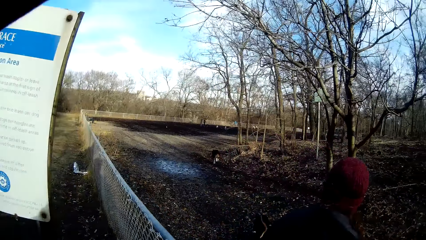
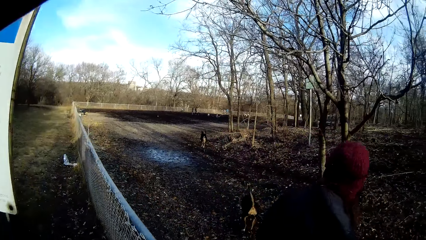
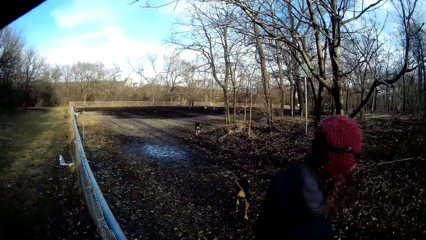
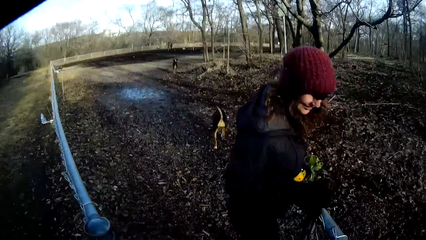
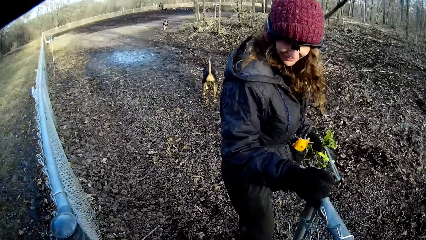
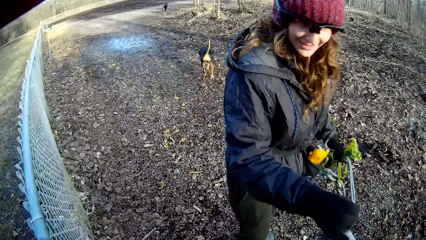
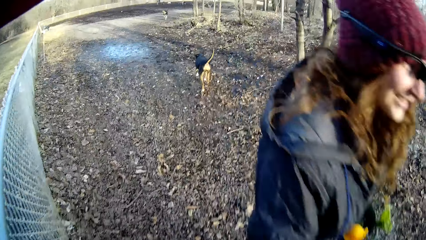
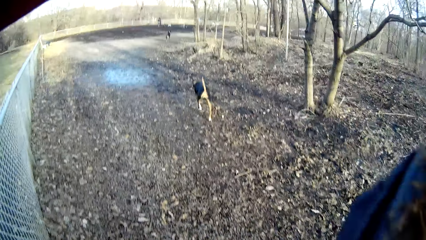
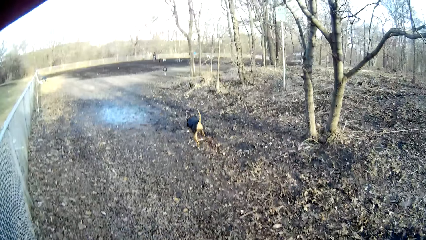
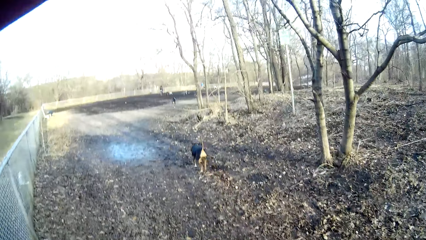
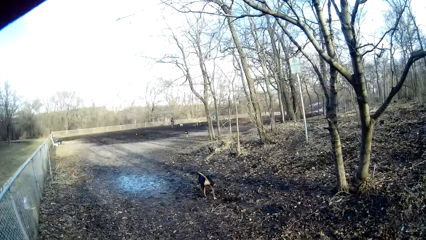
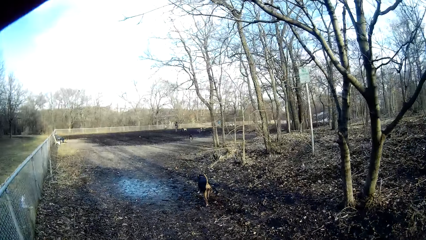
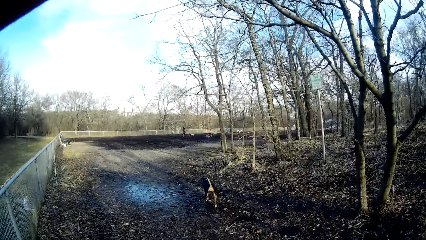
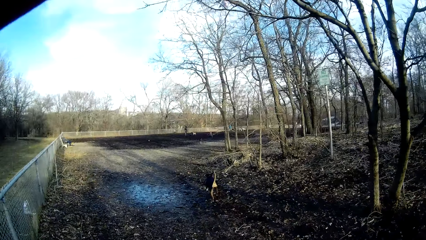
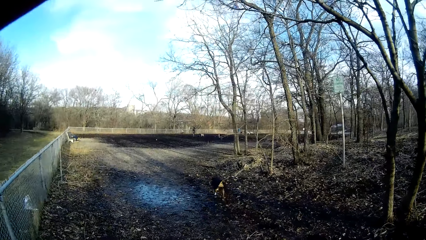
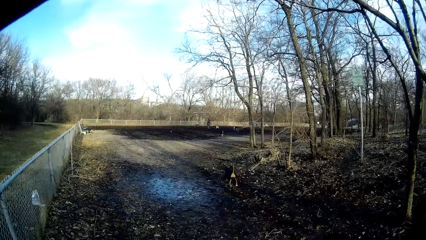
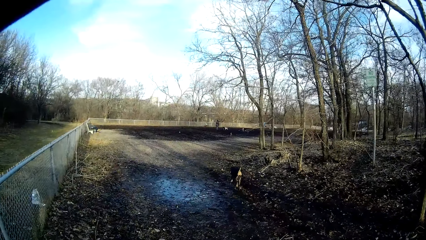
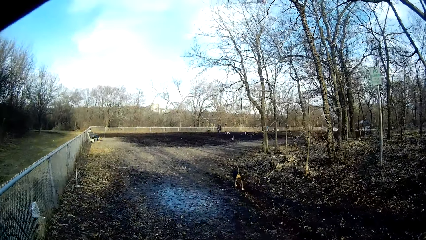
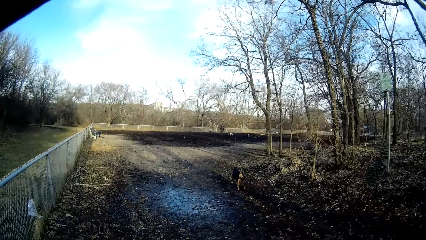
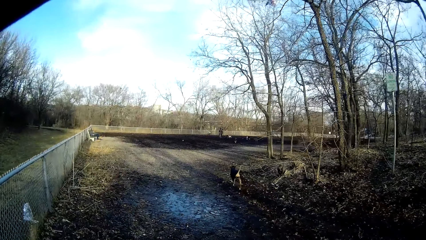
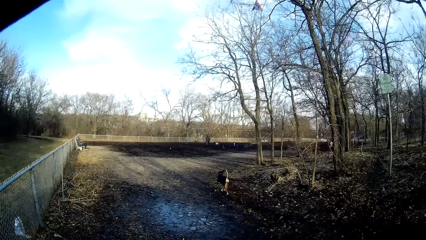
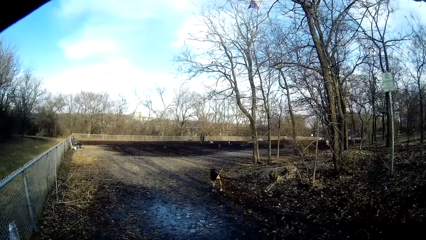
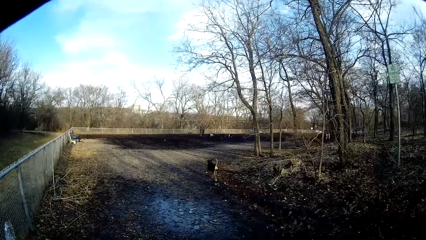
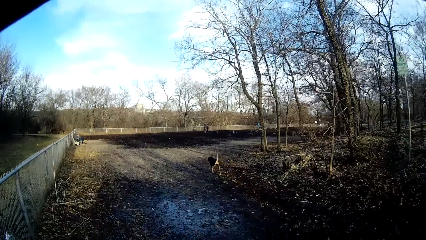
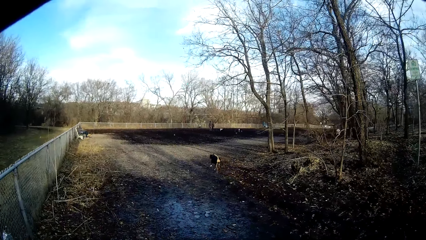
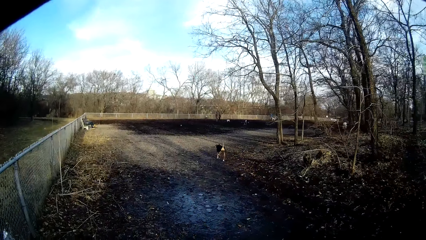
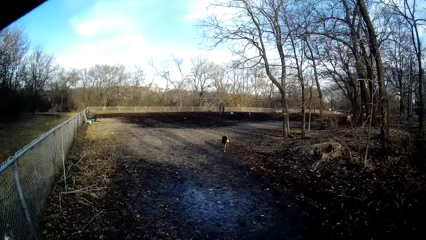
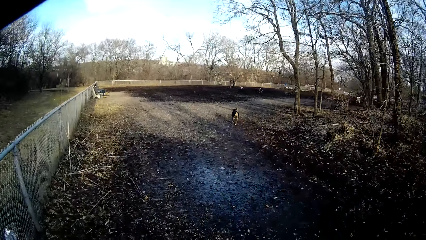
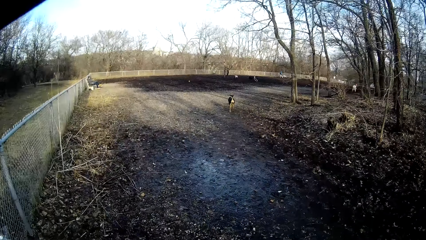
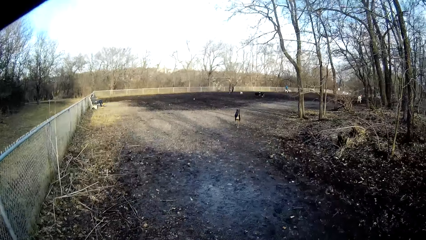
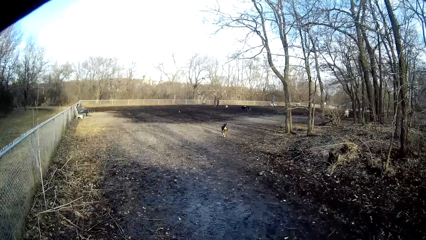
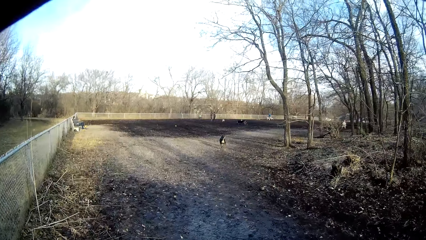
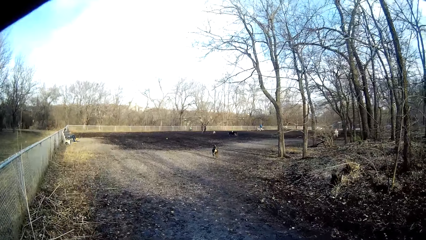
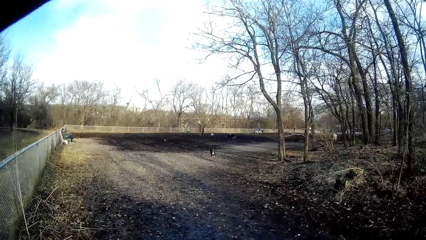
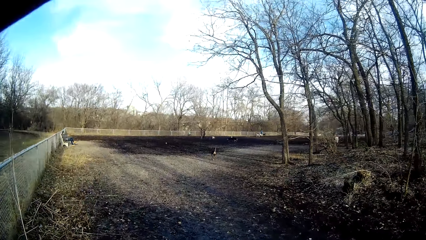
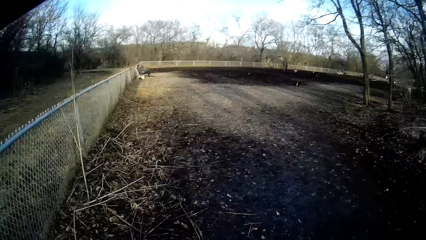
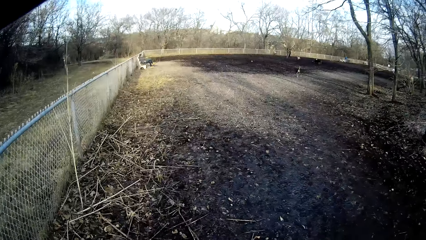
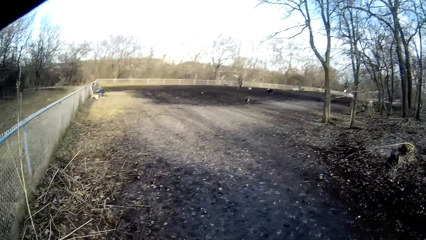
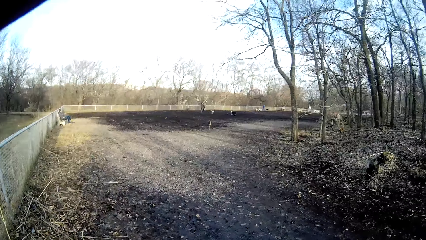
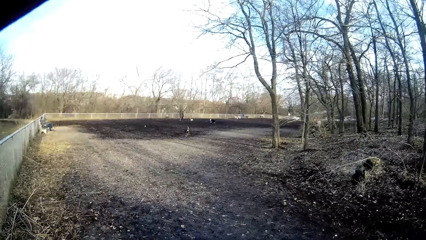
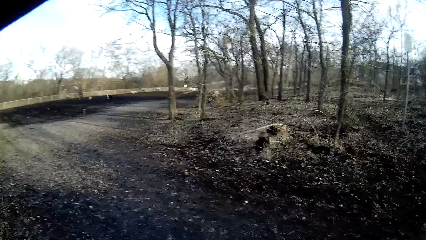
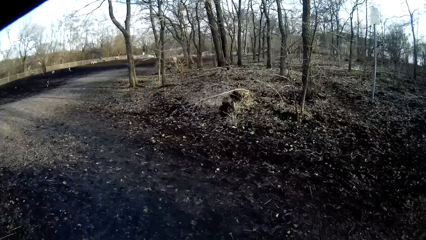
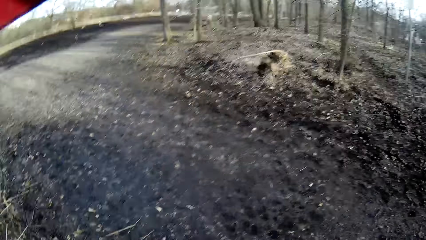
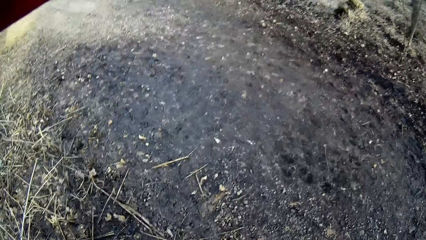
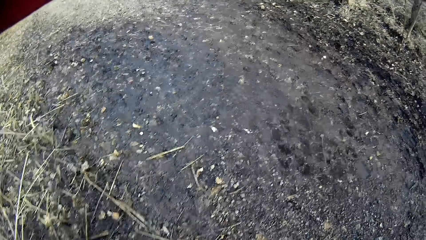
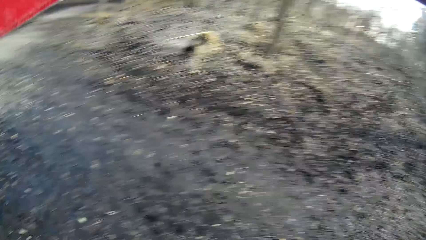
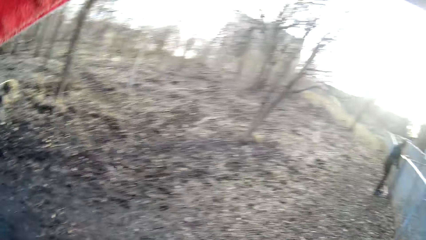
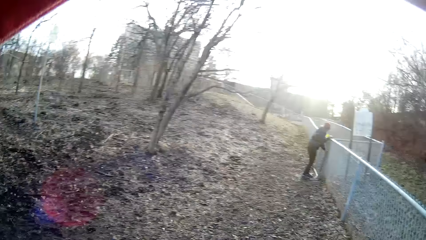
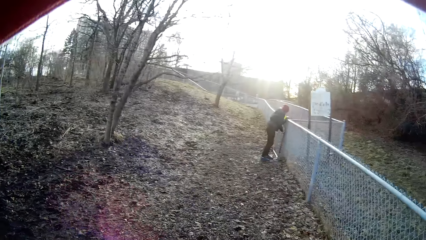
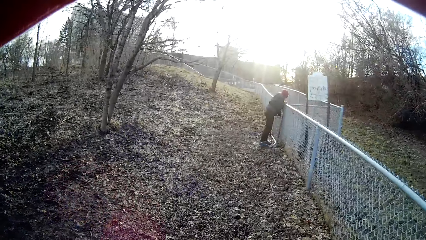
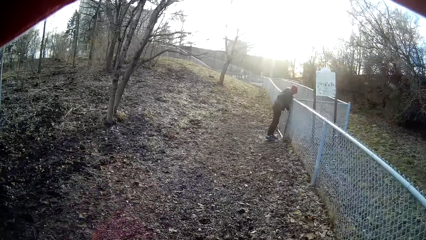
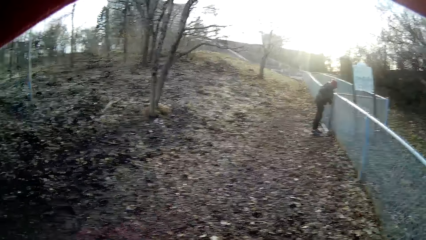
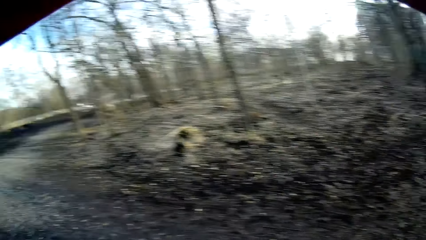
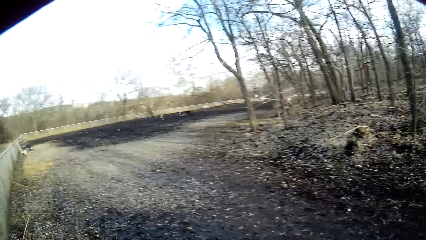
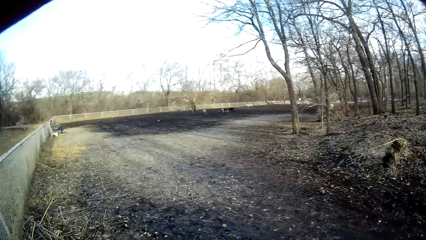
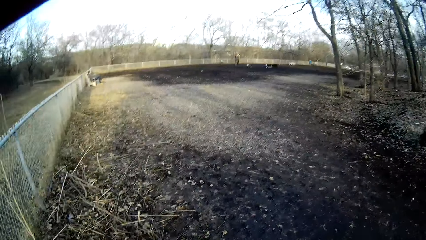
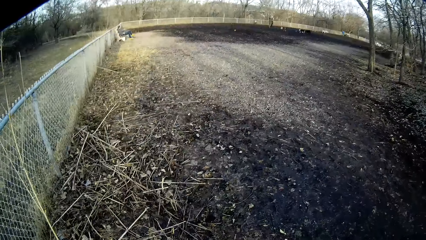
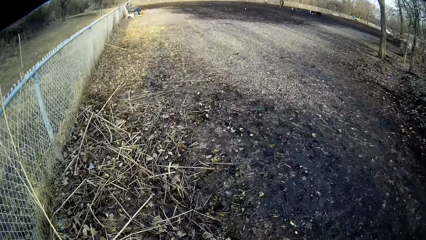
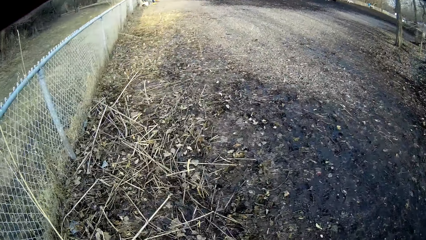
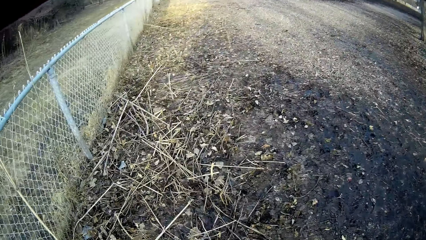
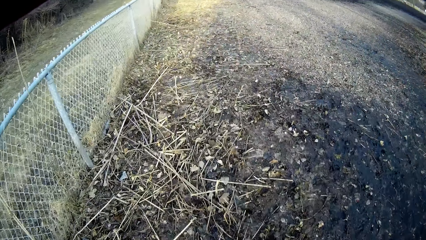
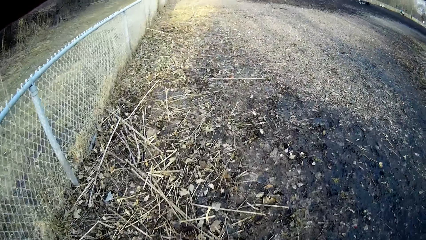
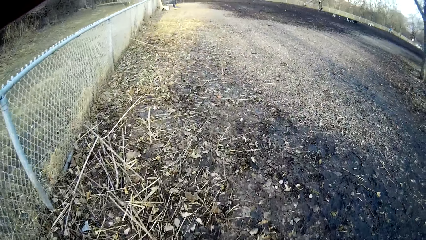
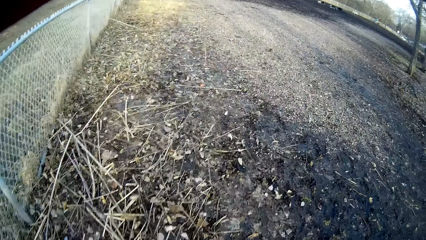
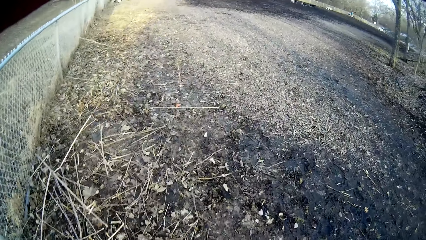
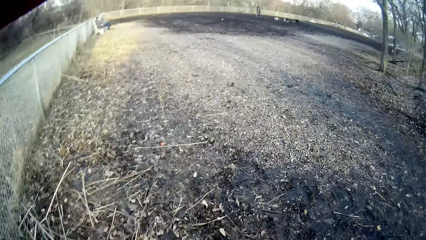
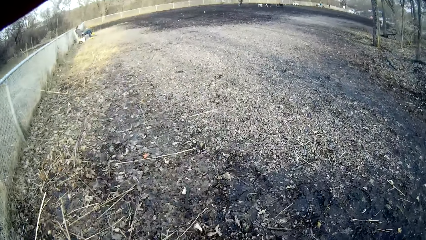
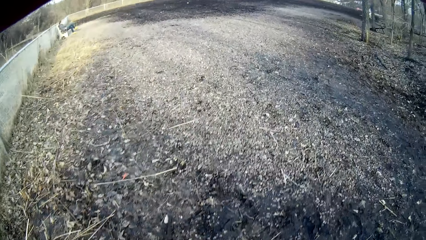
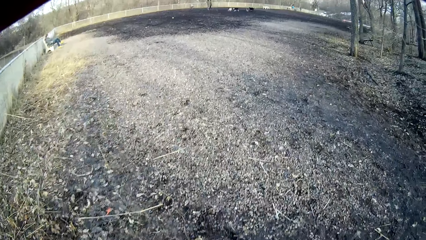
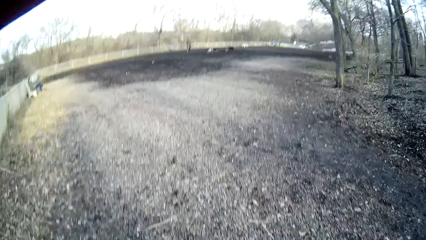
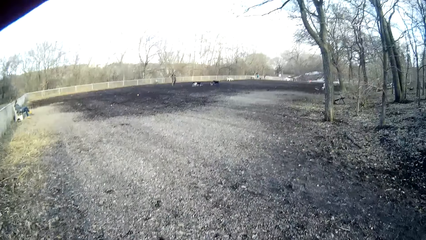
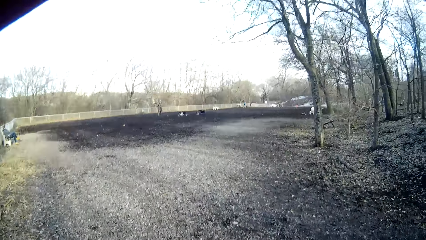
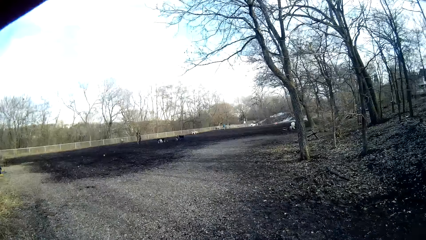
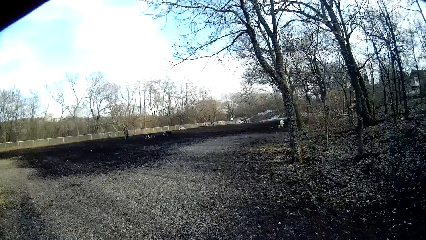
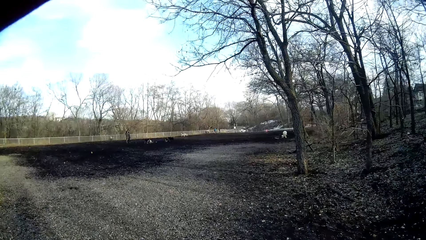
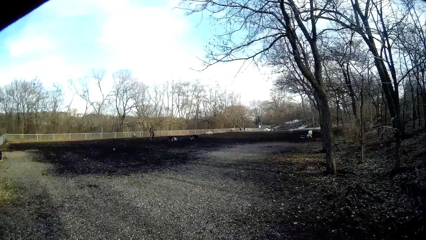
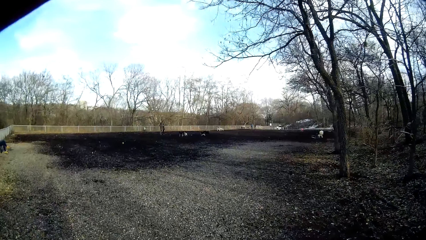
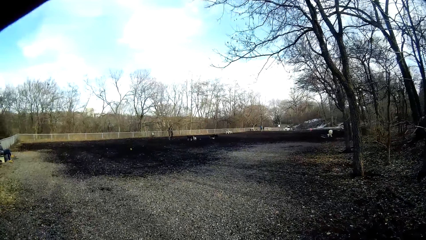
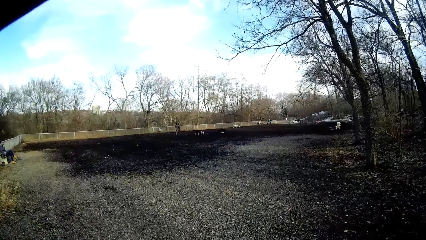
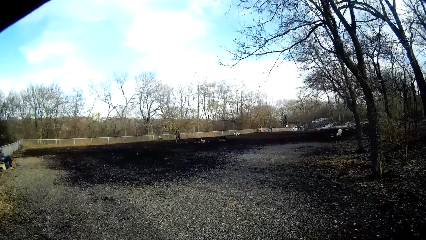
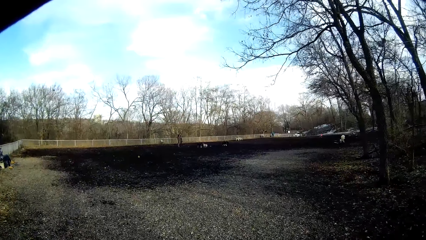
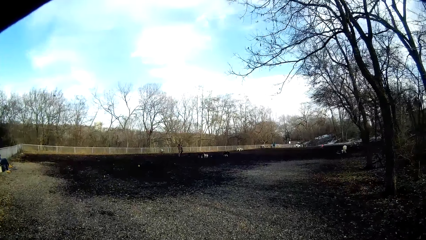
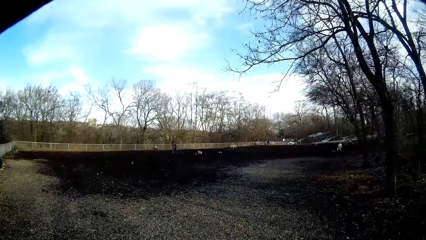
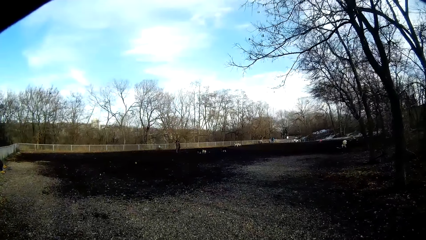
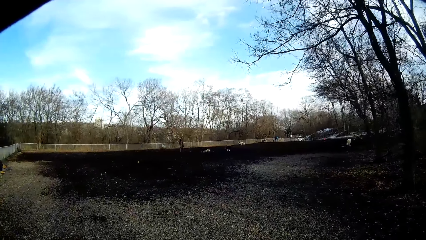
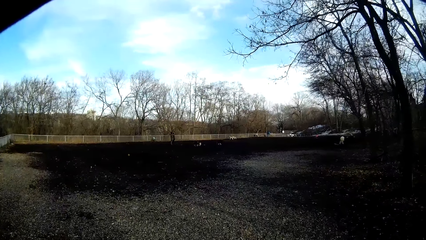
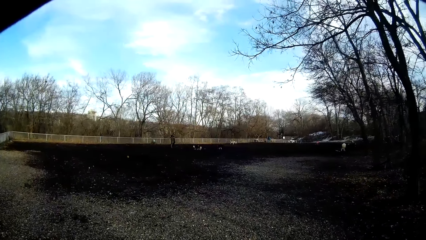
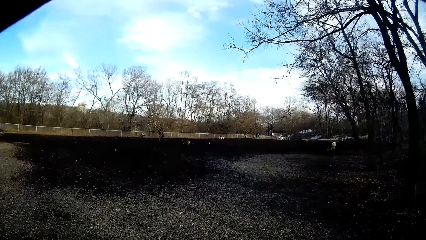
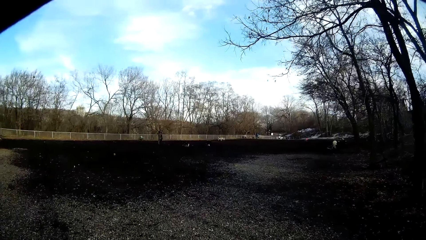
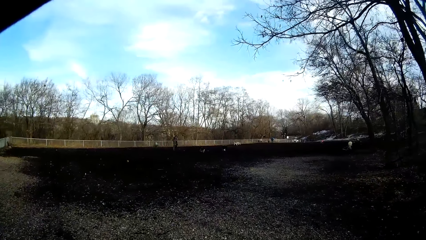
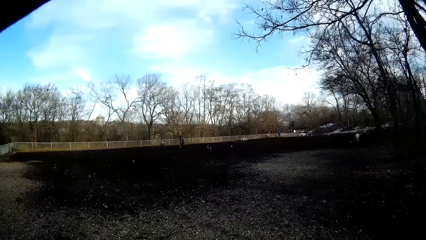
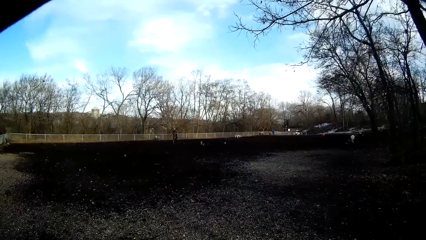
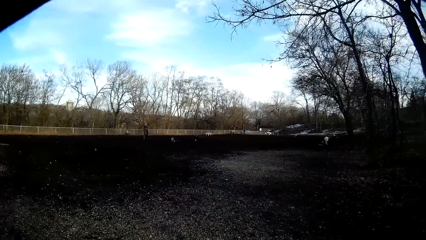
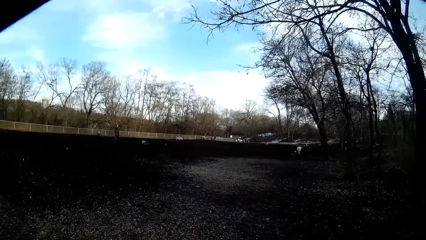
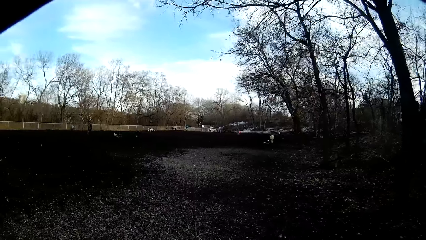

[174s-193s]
The camera wearer walks into the gate alongside a woman and both dogs. A dog runs ahead alongside another dog. The camera wearer walks around with the woman. The woman locks the gate. The camera wearer looks at the woman. They walk towards a dog playground. They walk around the field.
